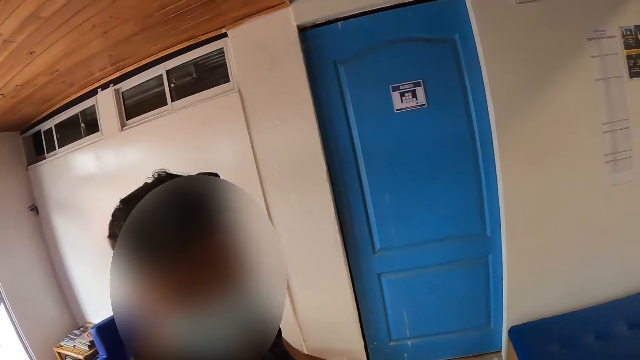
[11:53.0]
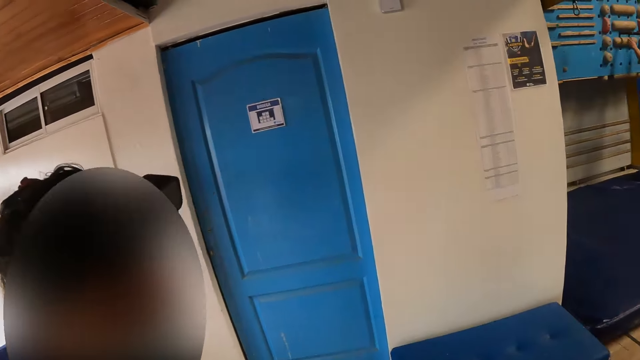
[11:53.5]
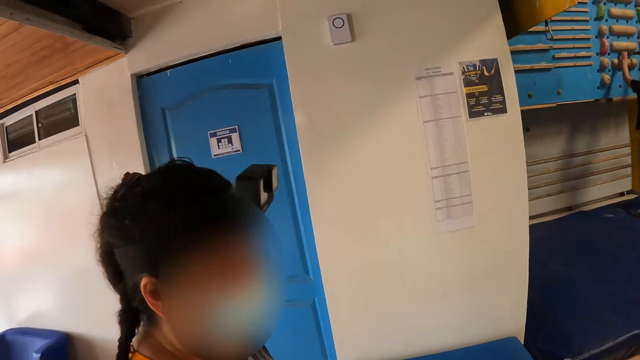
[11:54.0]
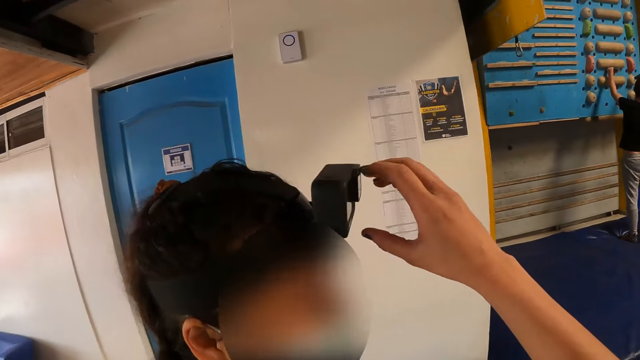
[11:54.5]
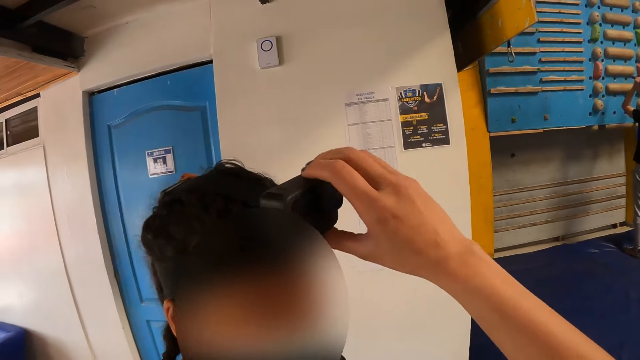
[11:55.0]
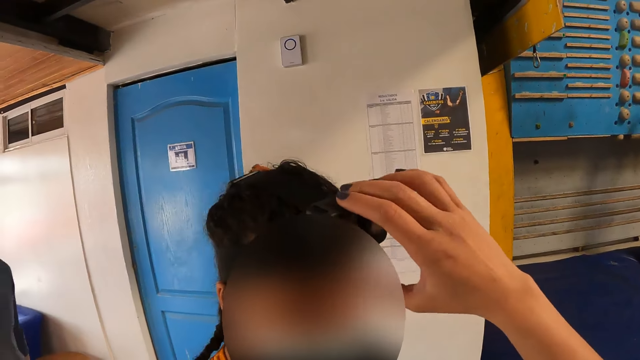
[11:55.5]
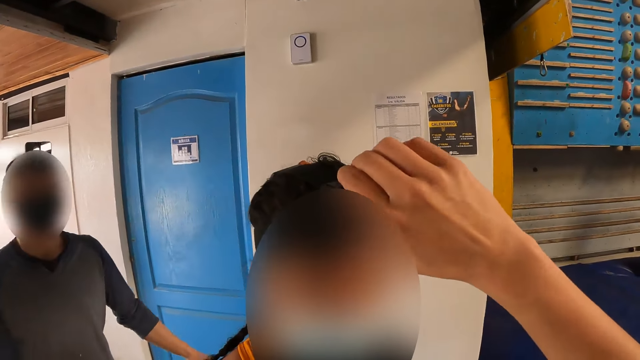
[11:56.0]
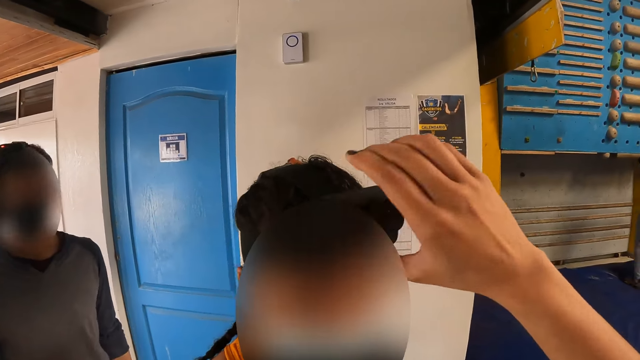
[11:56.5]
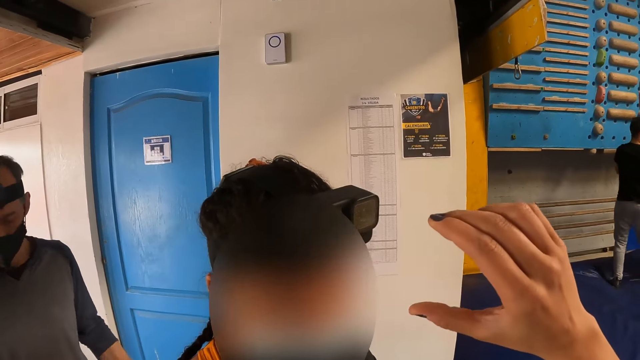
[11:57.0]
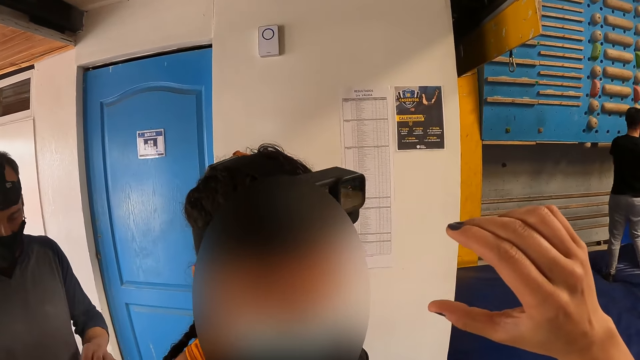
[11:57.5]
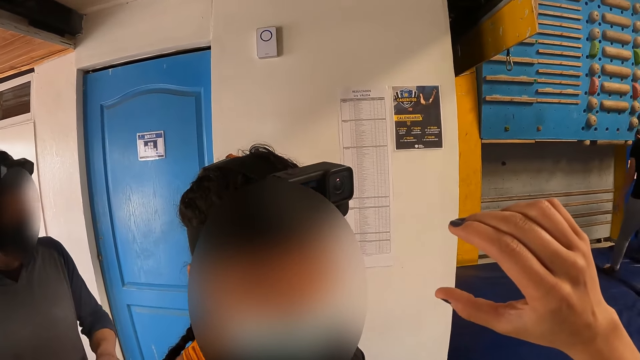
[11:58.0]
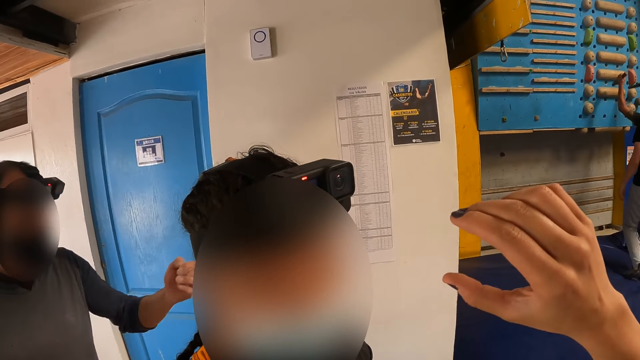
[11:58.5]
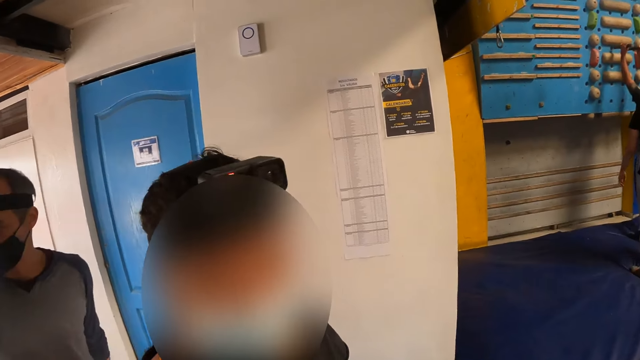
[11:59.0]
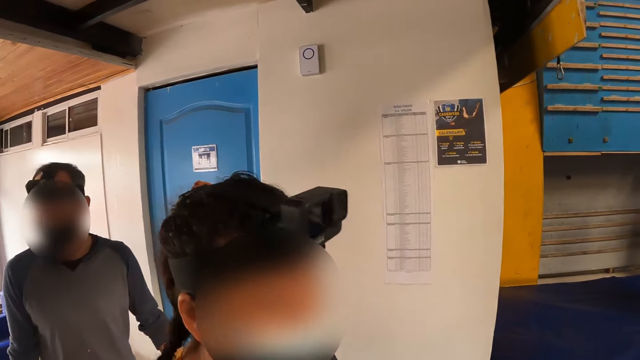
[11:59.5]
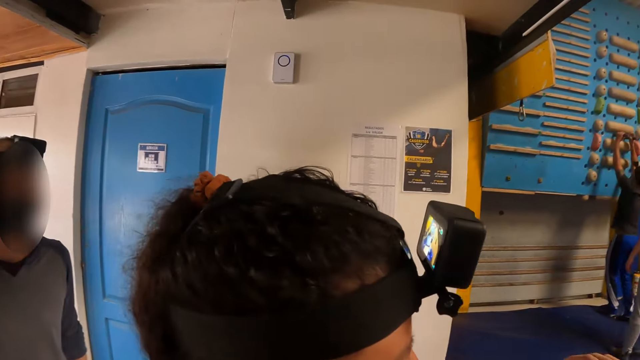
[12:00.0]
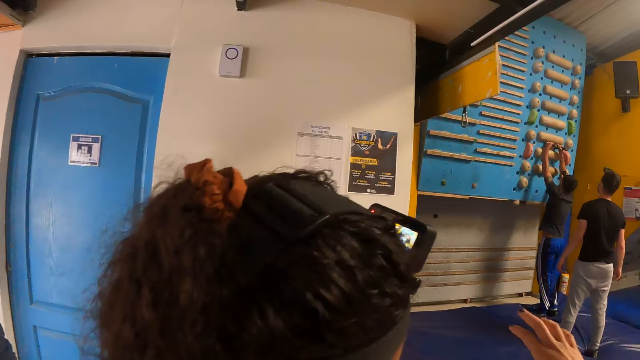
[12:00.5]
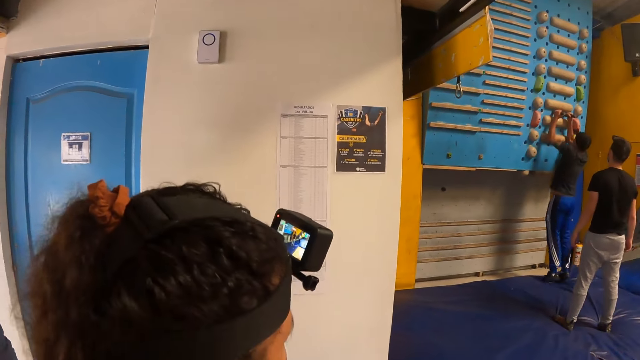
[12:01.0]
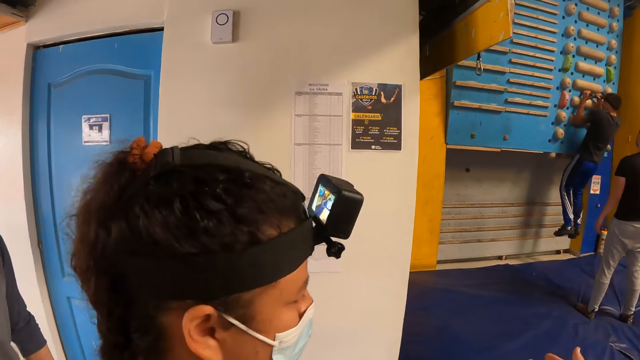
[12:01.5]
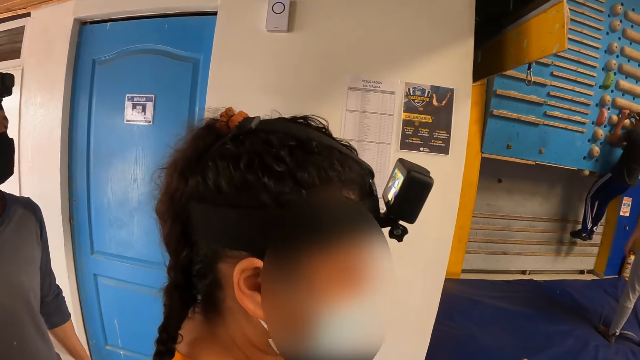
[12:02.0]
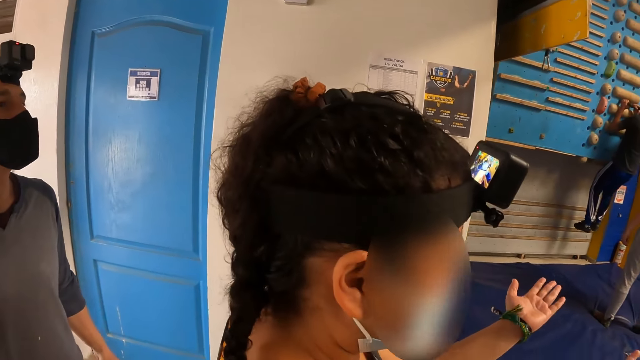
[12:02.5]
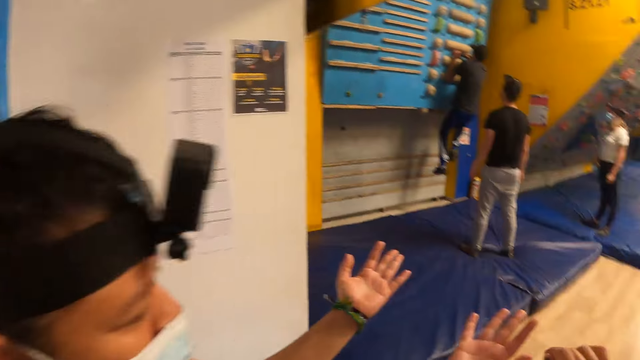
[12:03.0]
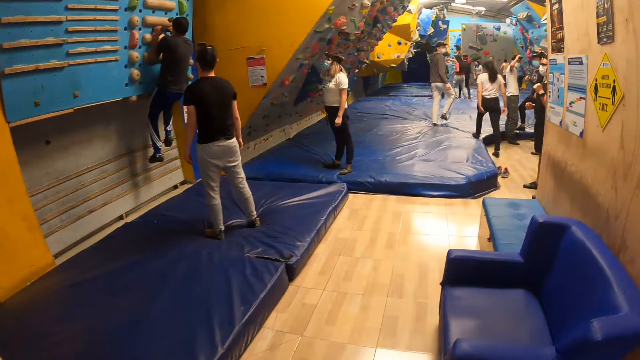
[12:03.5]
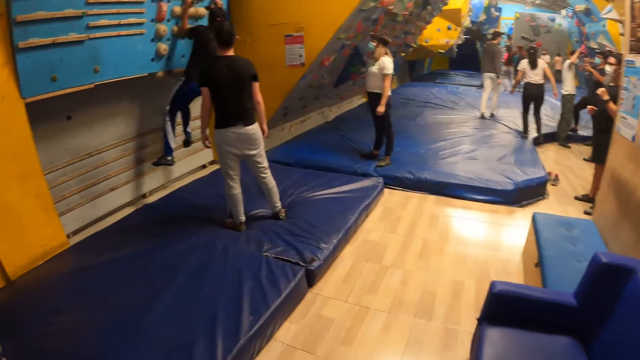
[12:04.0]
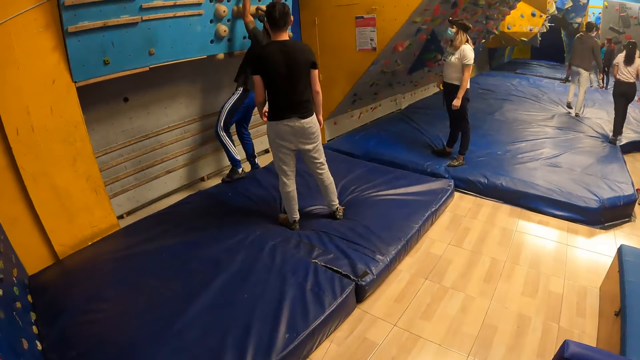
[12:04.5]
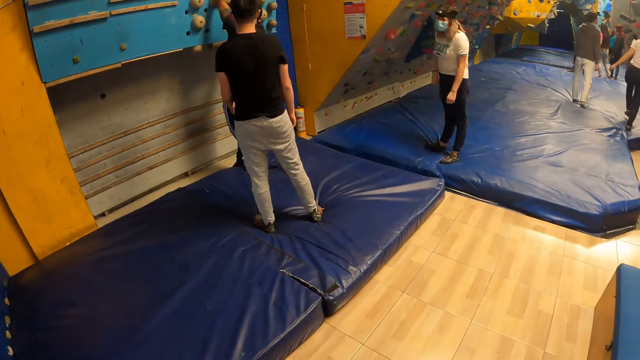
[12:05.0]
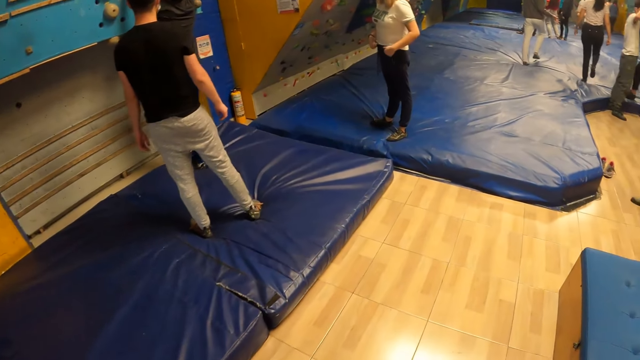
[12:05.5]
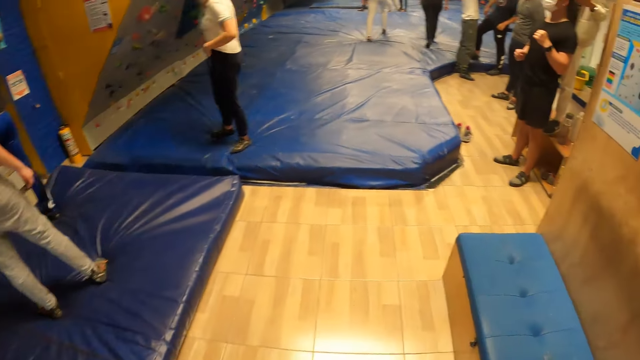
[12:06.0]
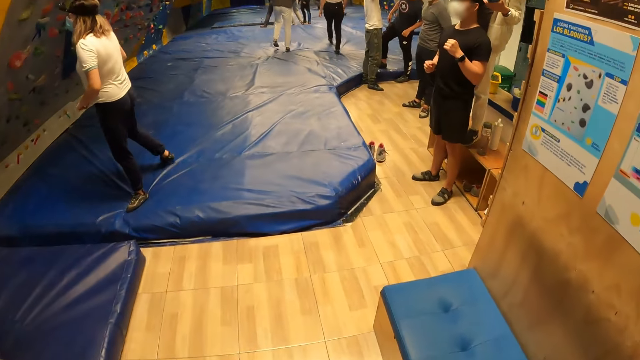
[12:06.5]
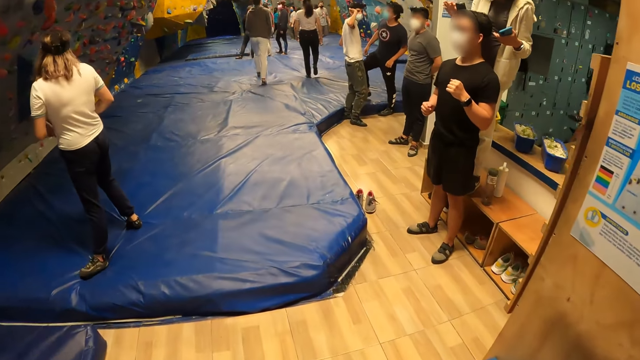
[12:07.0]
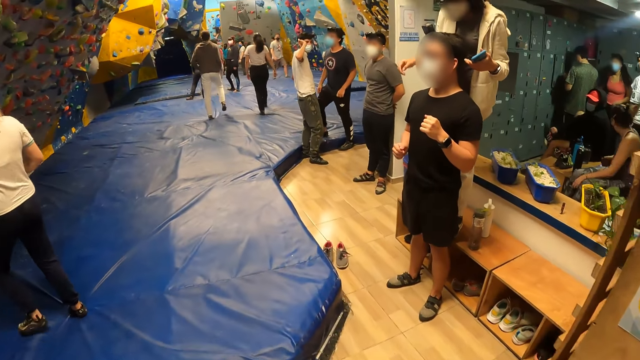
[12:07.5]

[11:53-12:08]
The camera wearer dialogues with a woman. She switches on a camera placed on the woman's head with her right hand. The woman adjusts the camera. The woman raises a hand. The camera wearer looks around. She walks around.

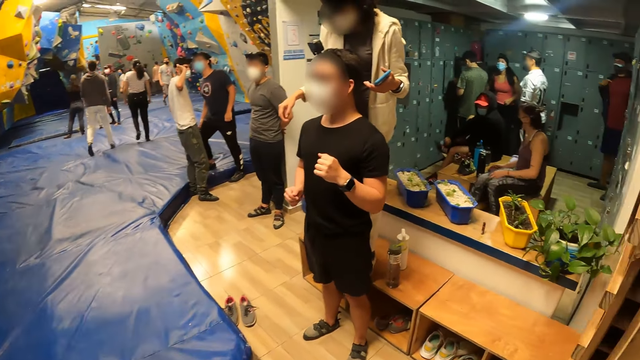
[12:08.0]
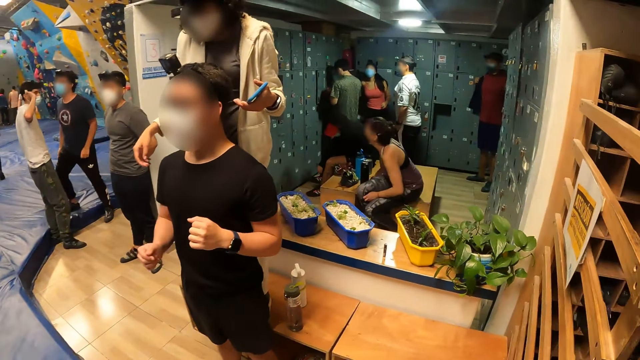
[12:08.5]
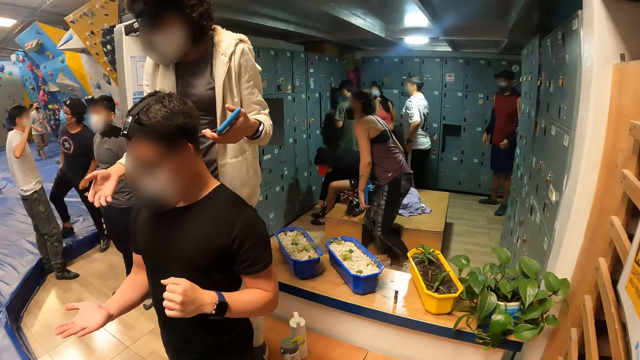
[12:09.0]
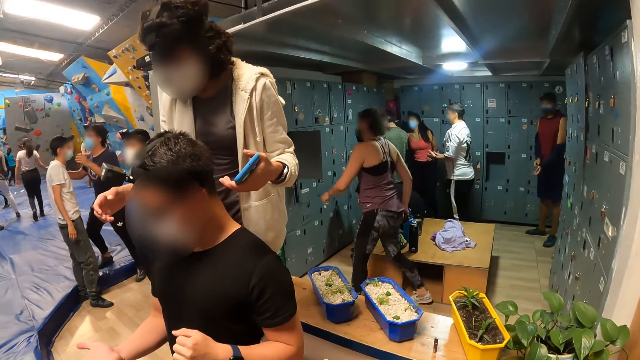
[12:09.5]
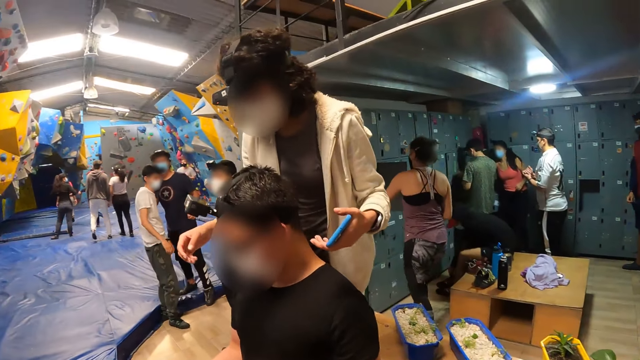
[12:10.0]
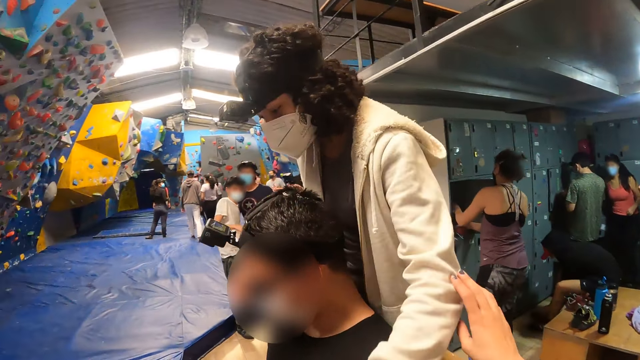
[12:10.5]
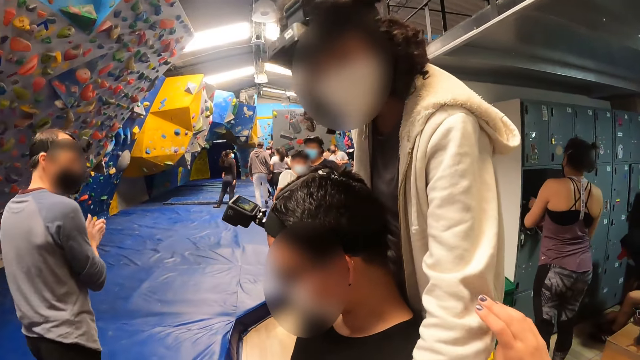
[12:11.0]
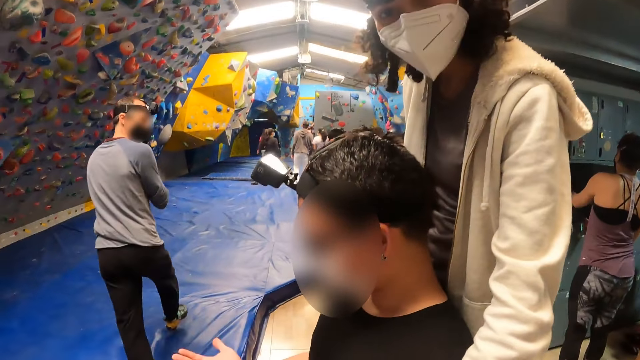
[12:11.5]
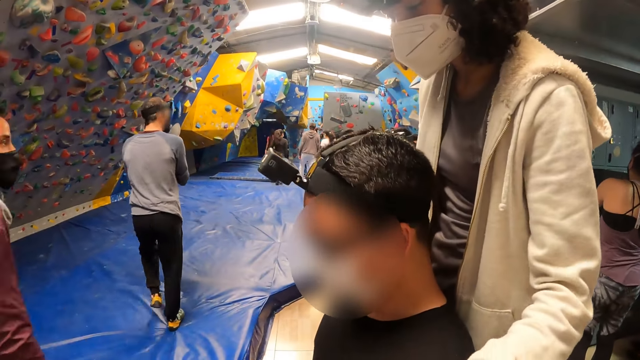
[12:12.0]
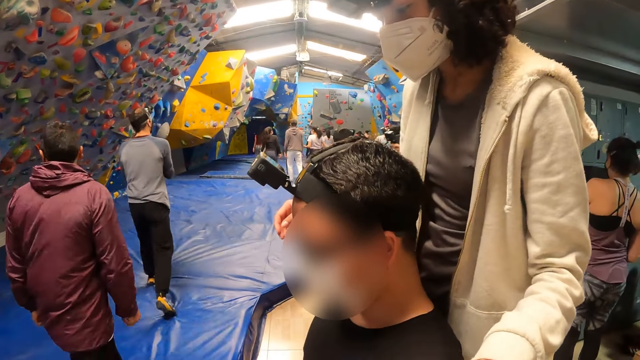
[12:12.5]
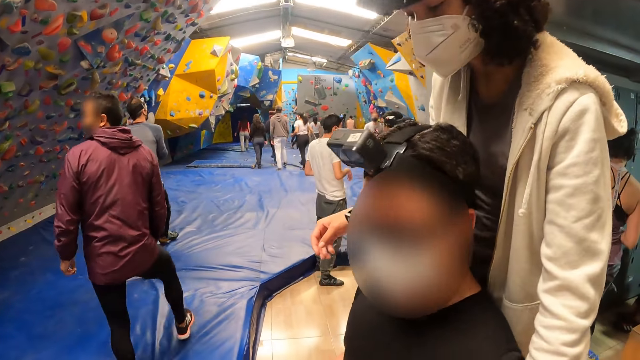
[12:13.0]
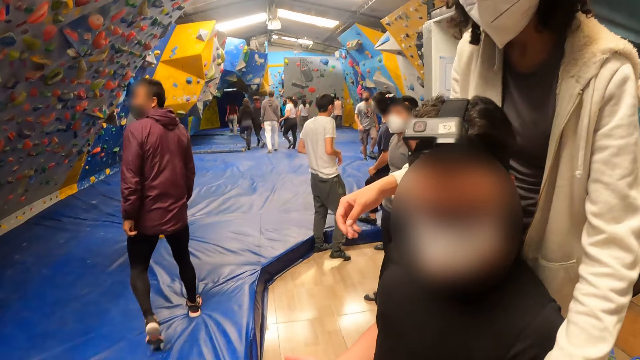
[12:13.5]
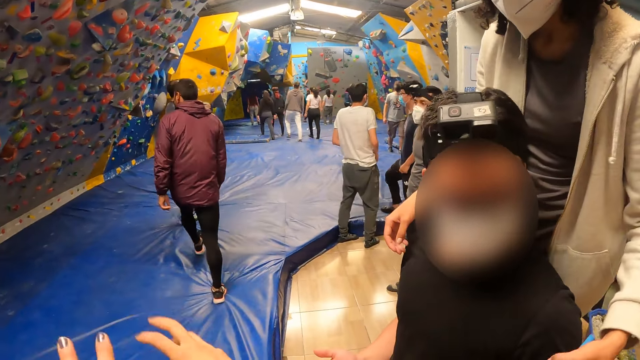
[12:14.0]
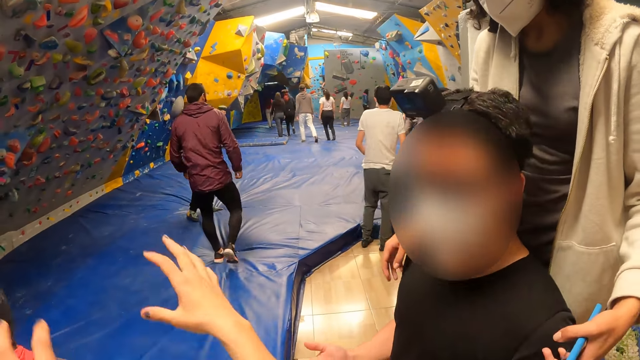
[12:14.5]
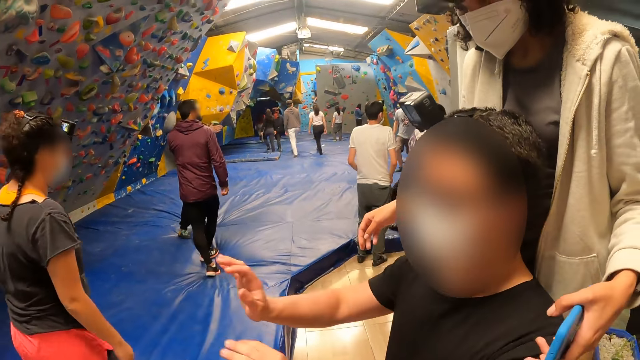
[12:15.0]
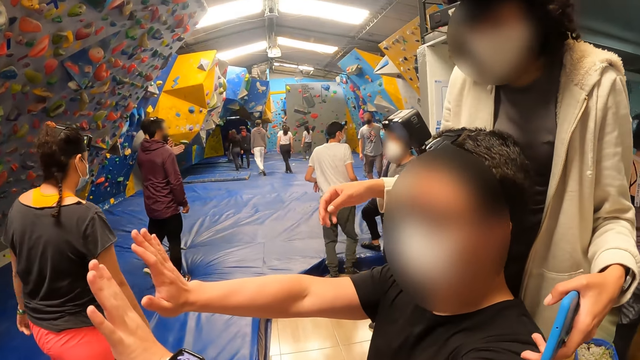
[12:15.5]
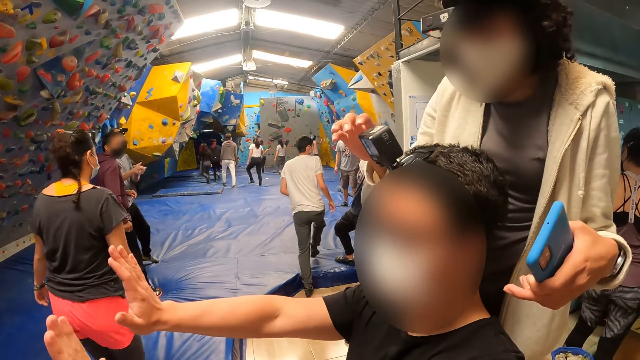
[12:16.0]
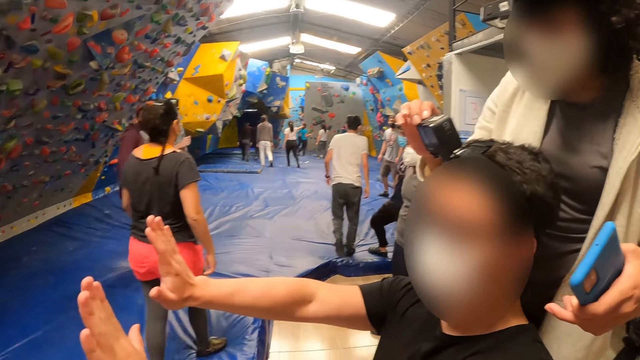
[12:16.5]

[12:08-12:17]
The camera wearer touches a woman with her right hand. She raises her hands. She interacts with a man.
